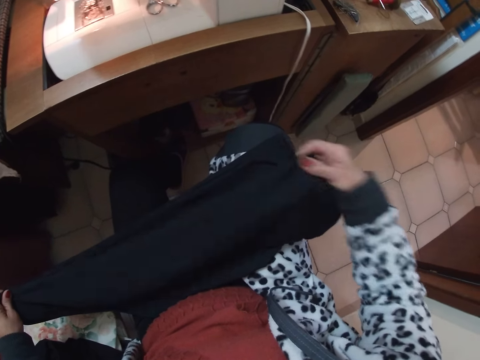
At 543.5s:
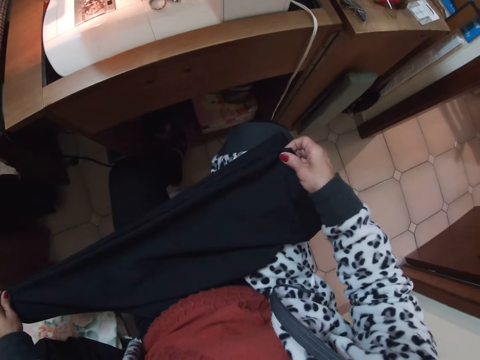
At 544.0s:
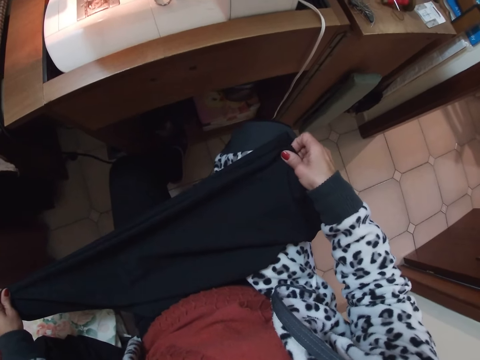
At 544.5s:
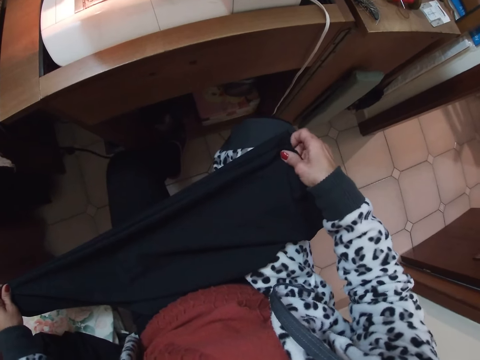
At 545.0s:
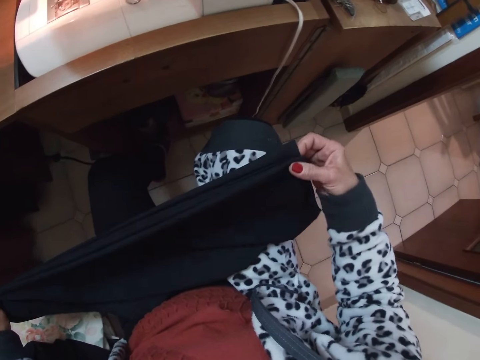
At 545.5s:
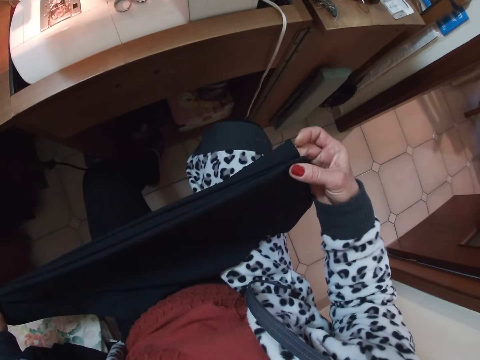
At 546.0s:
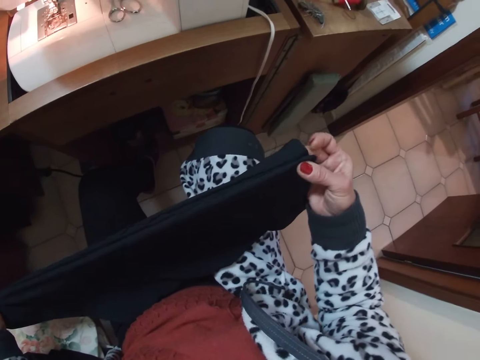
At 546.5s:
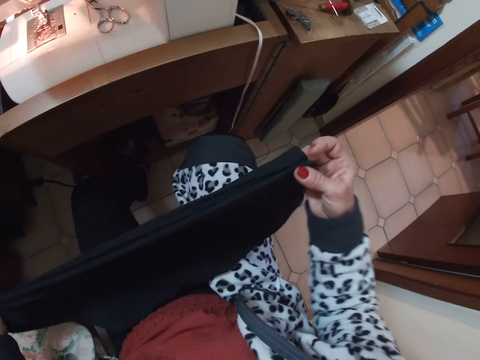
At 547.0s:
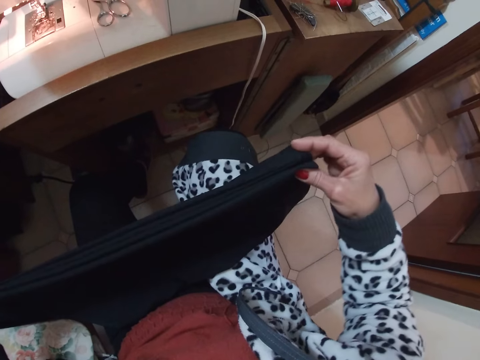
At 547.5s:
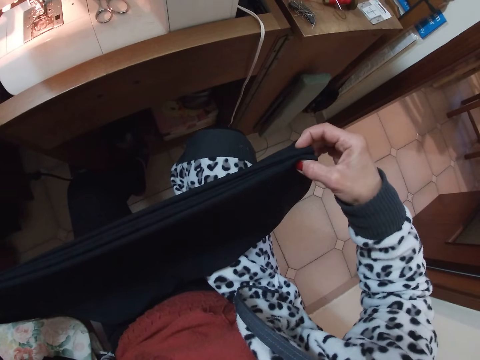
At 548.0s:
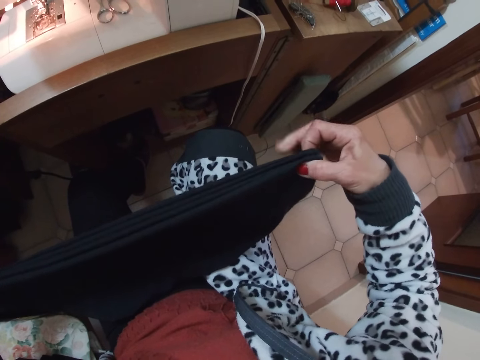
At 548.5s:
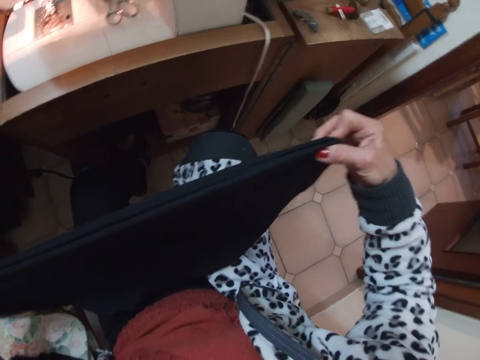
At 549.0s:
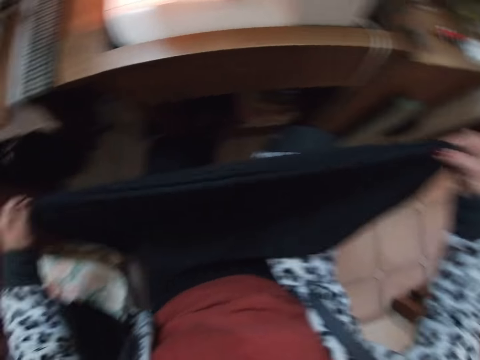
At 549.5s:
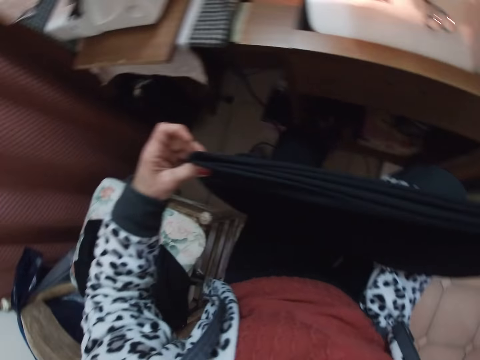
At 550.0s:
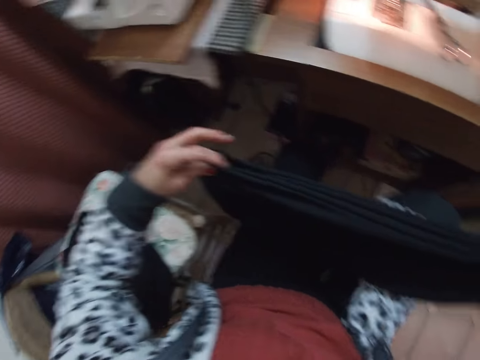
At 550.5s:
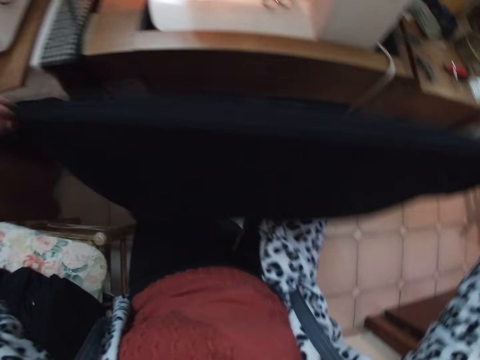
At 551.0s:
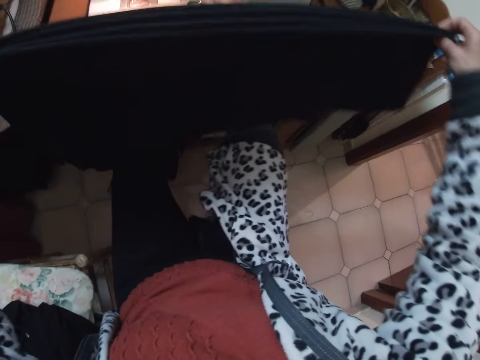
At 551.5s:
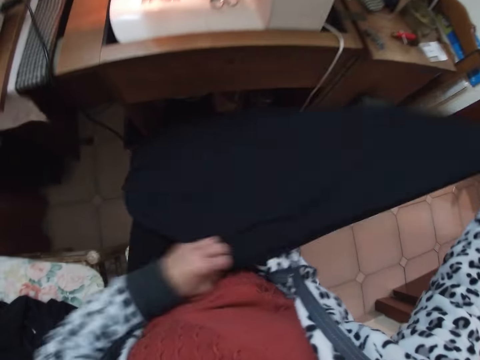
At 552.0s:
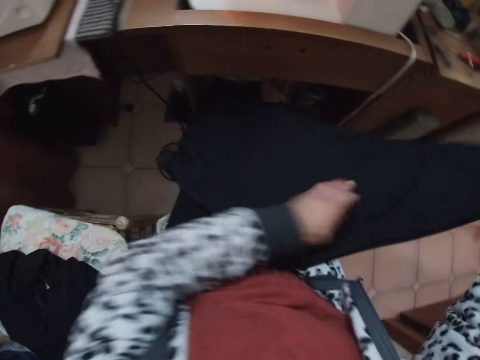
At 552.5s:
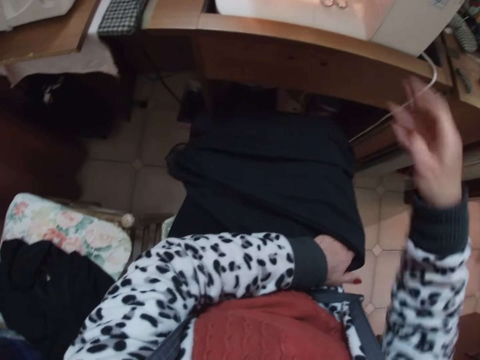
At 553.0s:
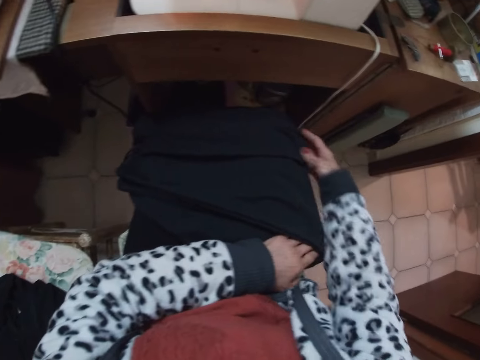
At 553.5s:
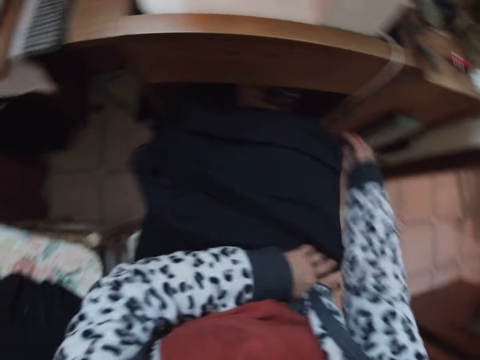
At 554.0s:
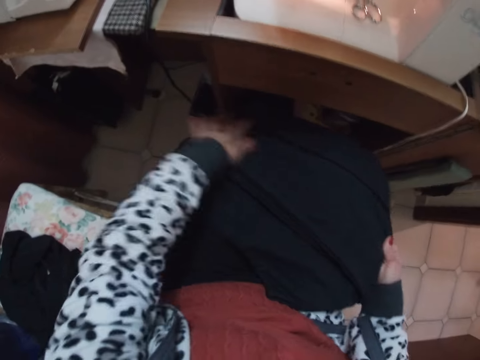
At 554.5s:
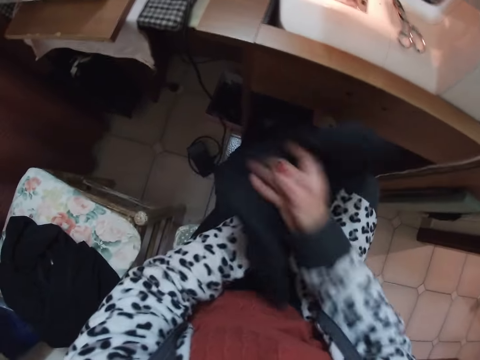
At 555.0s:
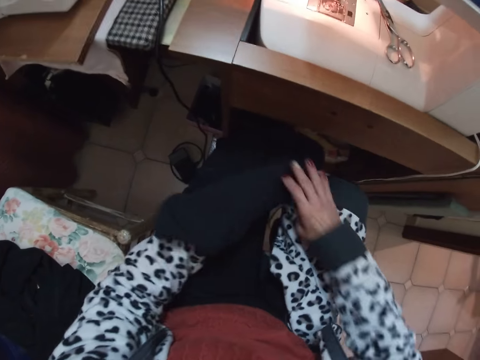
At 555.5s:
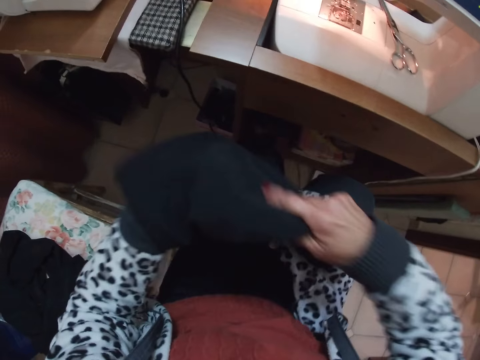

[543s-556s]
The camera wearer folds the cloth with her two hands.

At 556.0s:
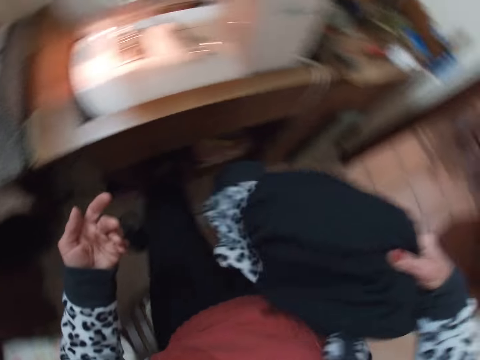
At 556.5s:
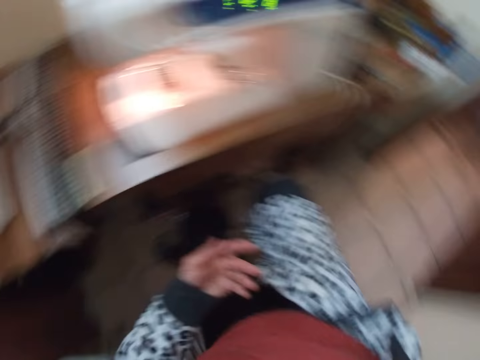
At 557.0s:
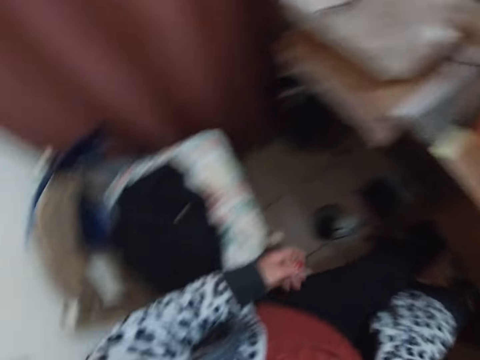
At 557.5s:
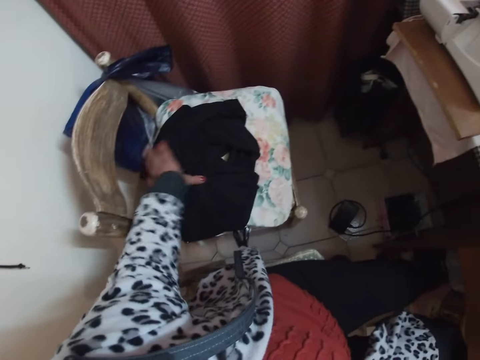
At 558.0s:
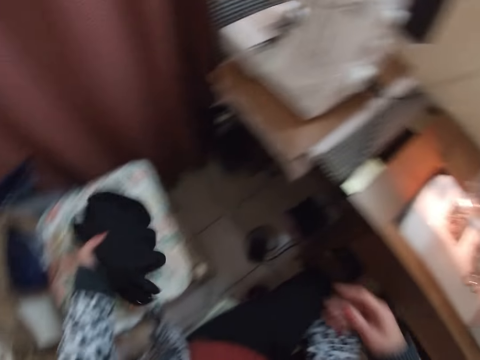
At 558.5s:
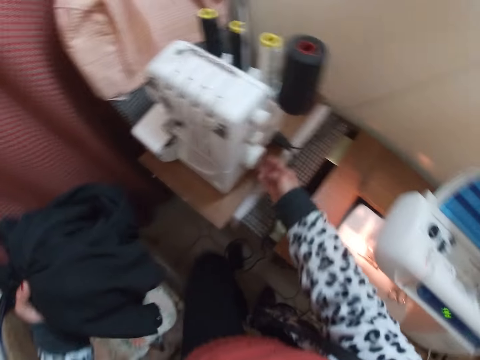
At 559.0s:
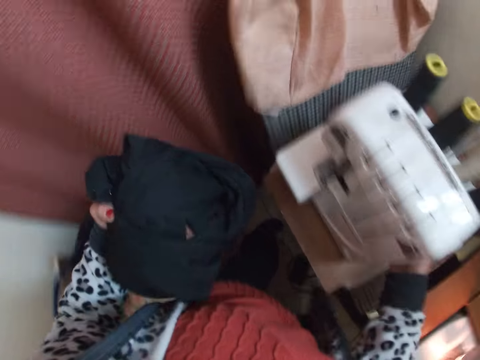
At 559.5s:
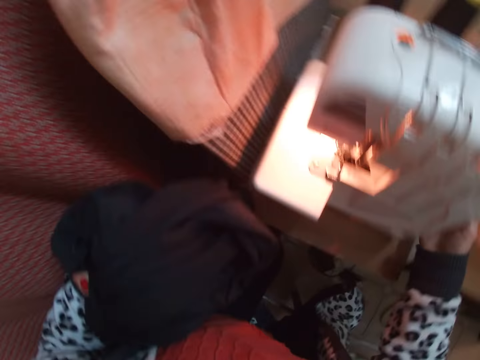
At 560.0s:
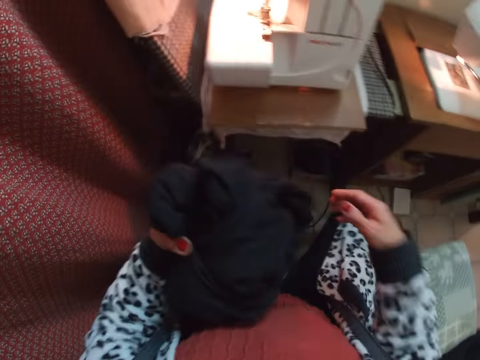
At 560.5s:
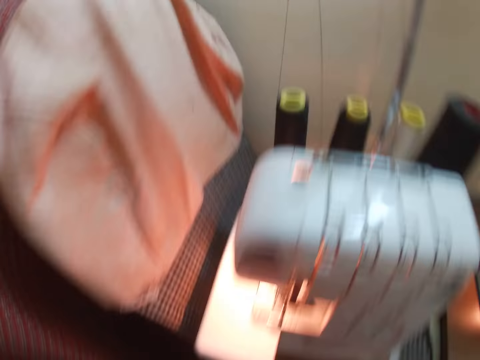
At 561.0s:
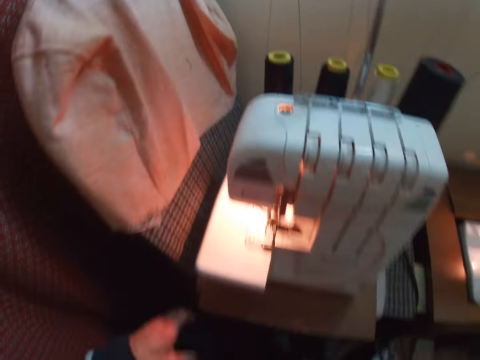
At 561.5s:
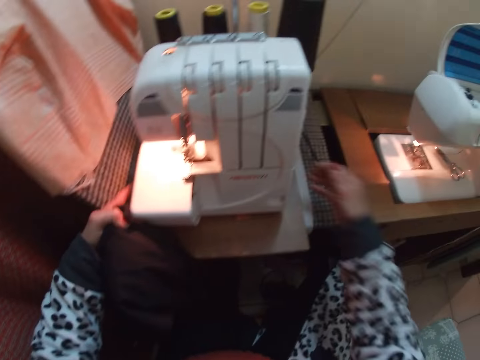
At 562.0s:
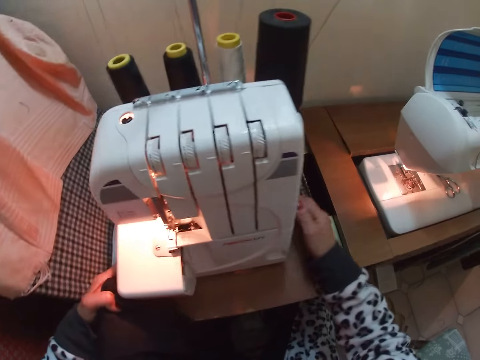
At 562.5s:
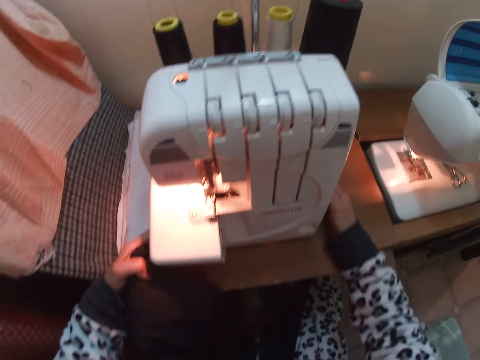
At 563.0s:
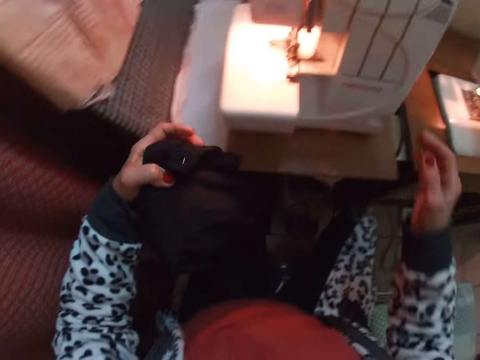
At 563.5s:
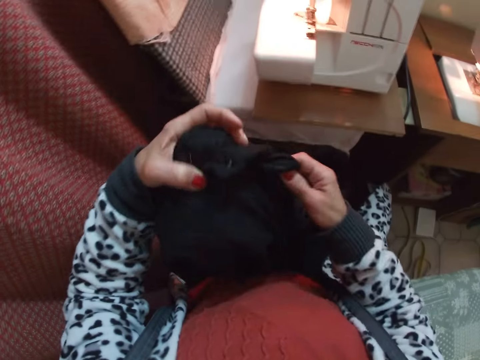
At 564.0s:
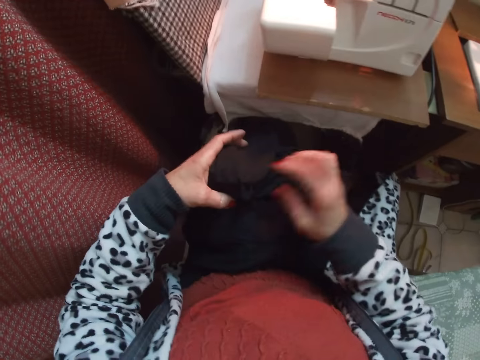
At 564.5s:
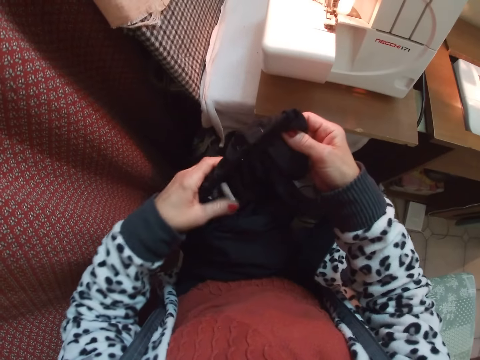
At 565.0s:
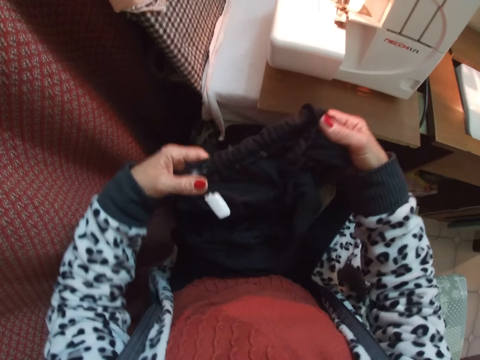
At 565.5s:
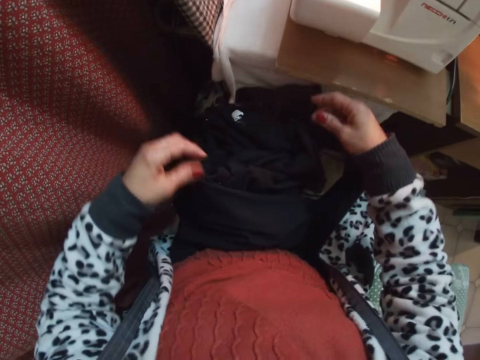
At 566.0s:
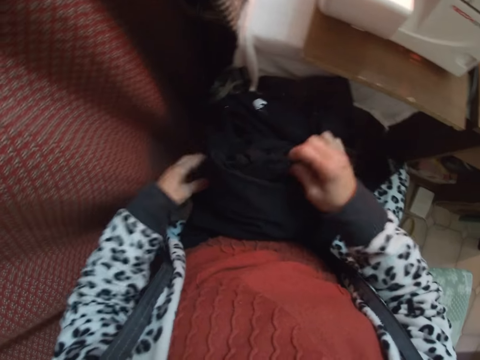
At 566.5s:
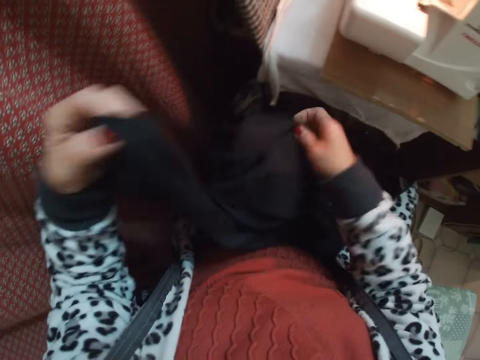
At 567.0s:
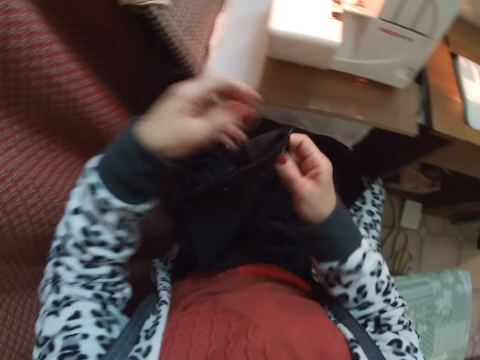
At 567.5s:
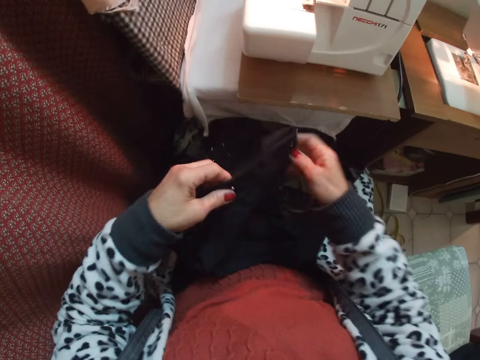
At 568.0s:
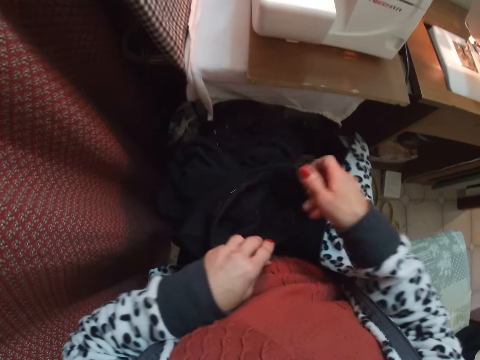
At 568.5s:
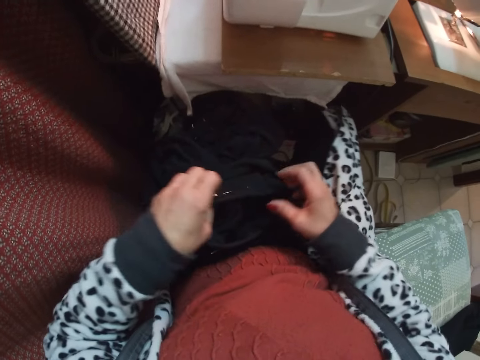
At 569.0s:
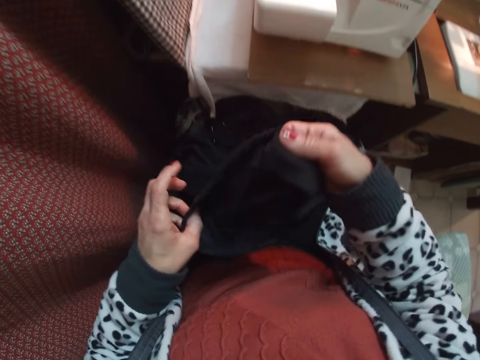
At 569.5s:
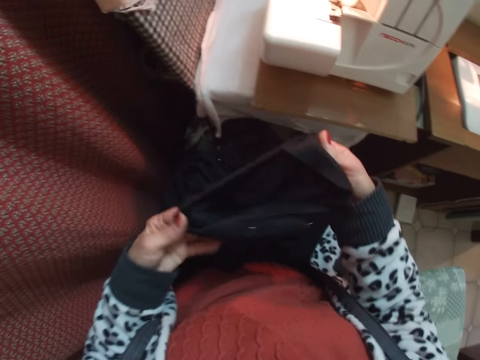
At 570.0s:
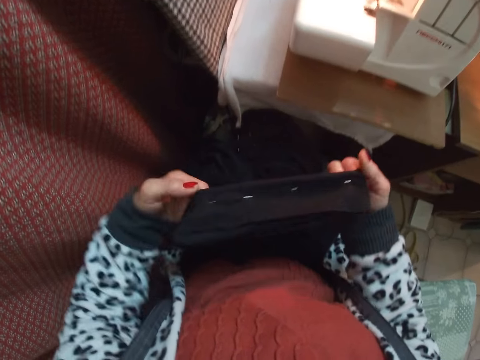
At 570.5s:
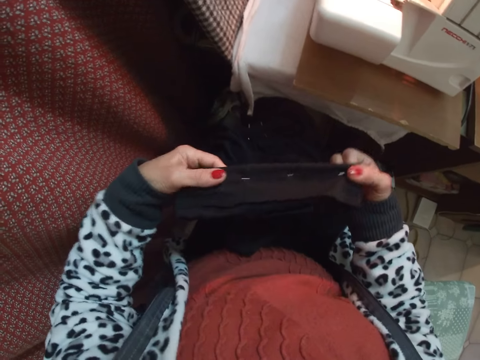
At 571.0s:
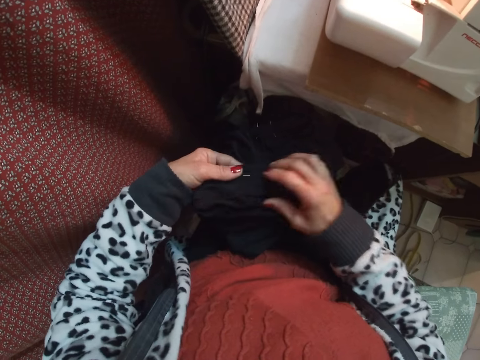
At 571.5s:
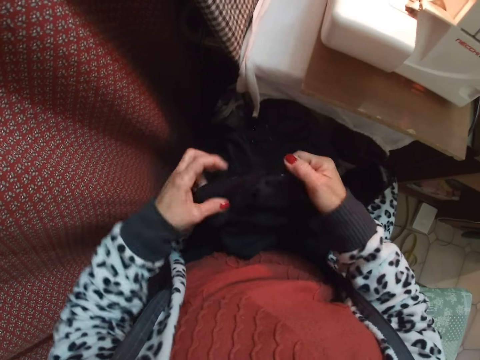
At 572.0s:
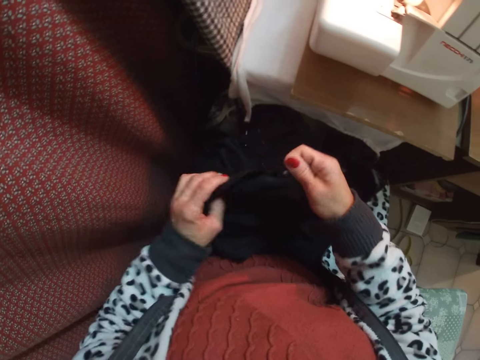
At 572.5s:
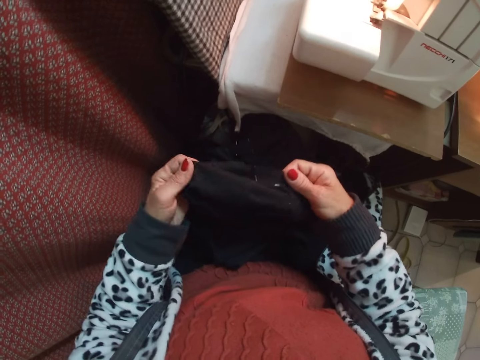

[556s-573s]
The camera wearer drops the material on the floor. They pick the material from a chair. They turn on the sewing machine. They stand, sit, and move the sewing machine. They adjust the sewing machine. They arrange the material with both hands.
